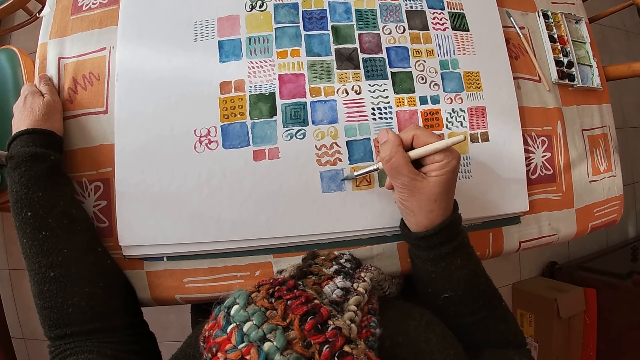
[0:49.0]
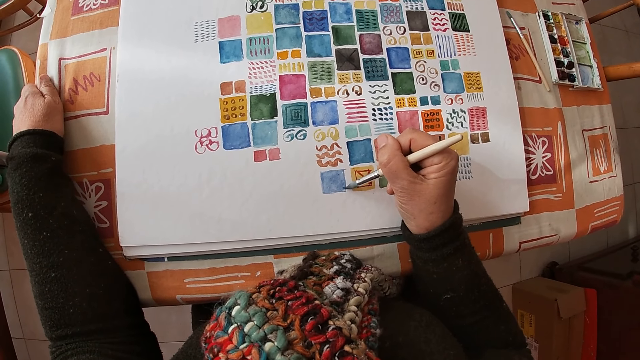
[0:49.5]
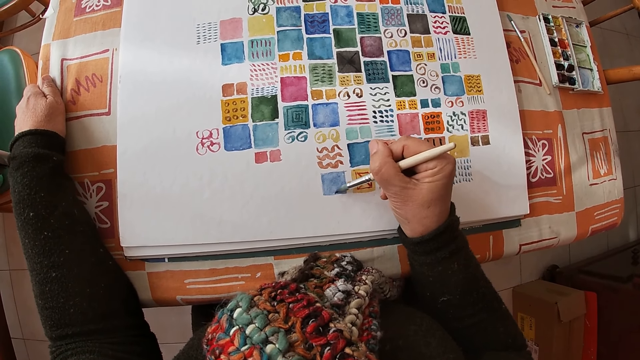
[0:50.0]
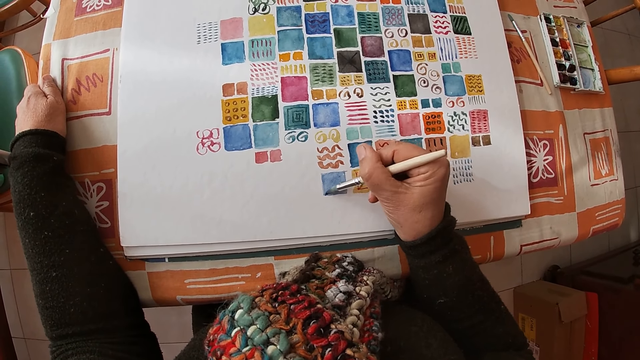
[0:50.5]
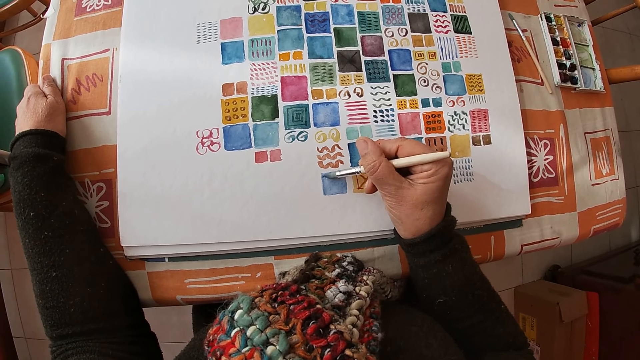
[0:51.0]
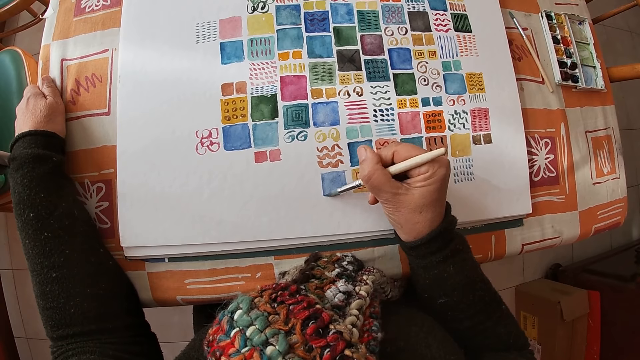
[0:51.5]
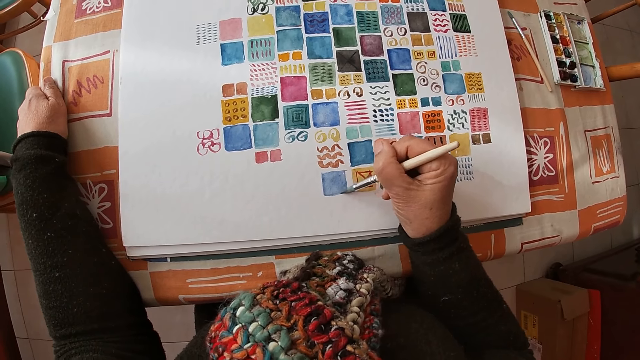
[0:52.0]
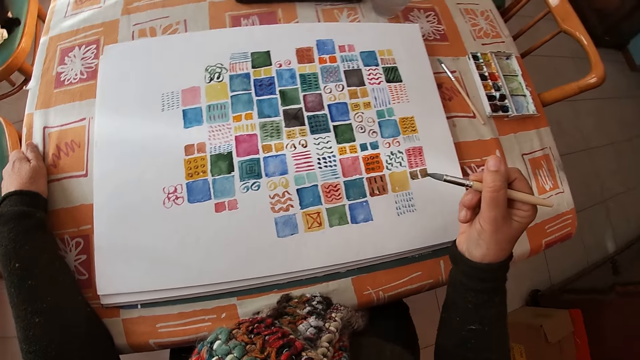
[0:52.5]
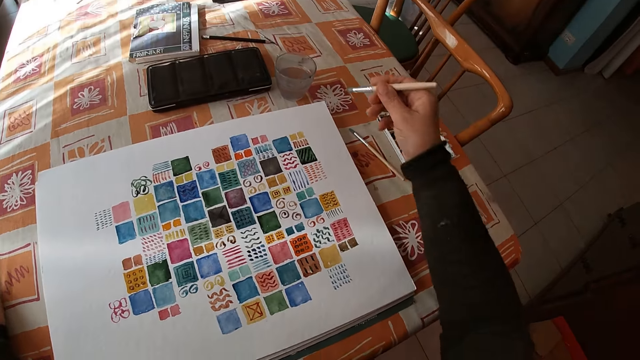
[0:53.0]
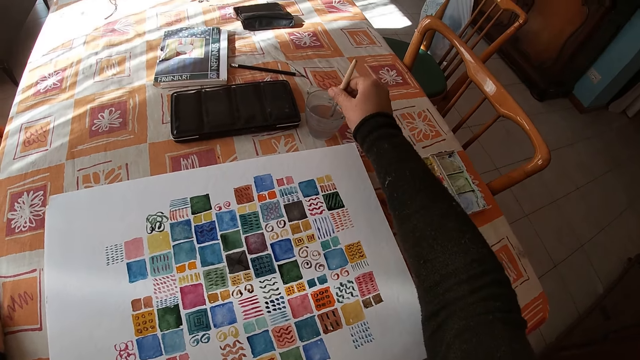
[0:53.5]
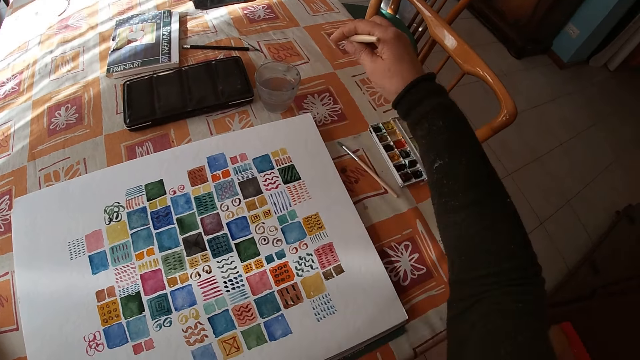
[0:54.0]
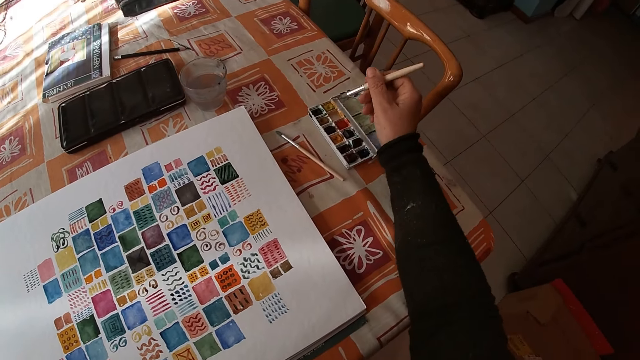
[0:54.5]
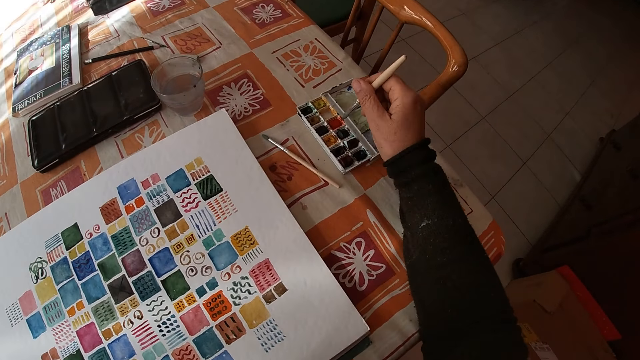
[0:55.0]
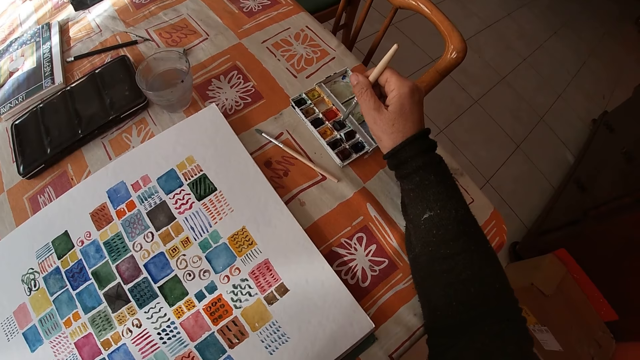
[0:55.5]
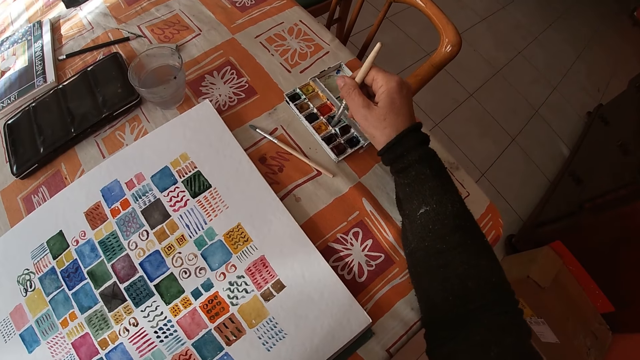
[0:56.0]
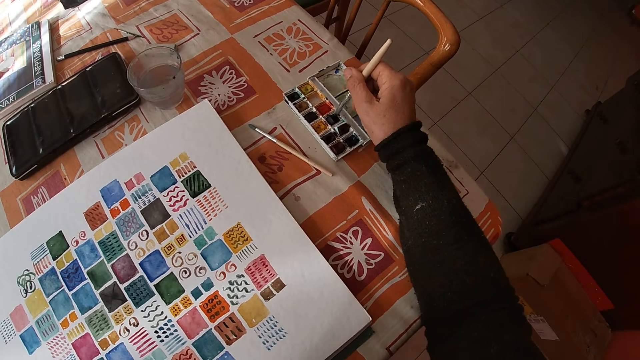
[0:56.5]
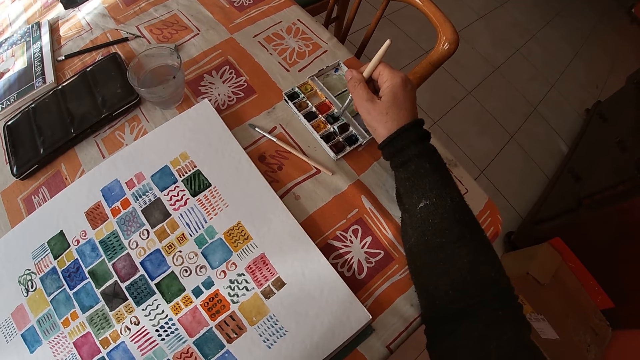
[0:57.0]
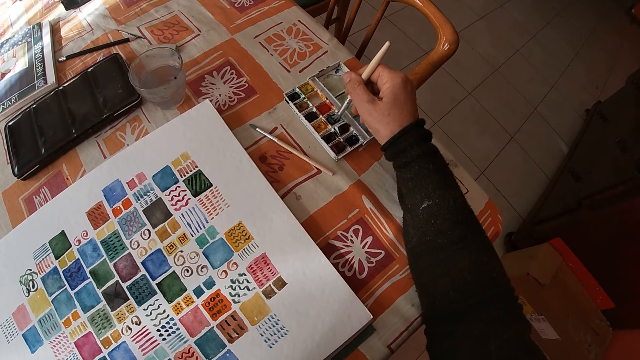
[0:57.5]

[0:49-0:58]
The camera wearer dips the paint brush or paint pen into the cup of water on the dining table with her right hand. She dips the paint pen in the paint. She rubs the paint brush on a paint set on the dining table with her right hand.

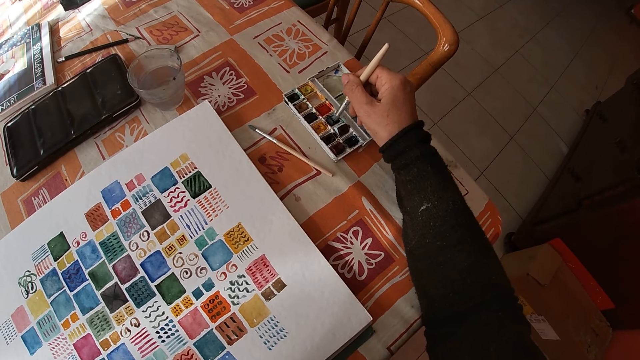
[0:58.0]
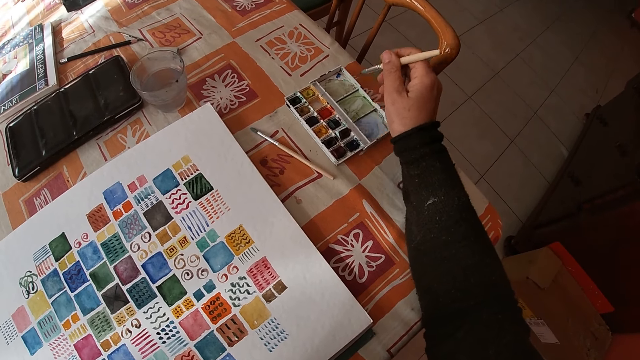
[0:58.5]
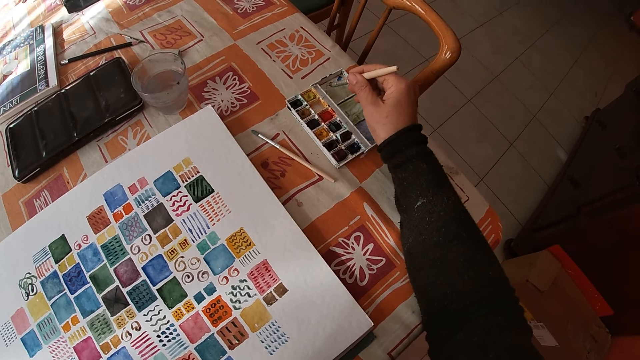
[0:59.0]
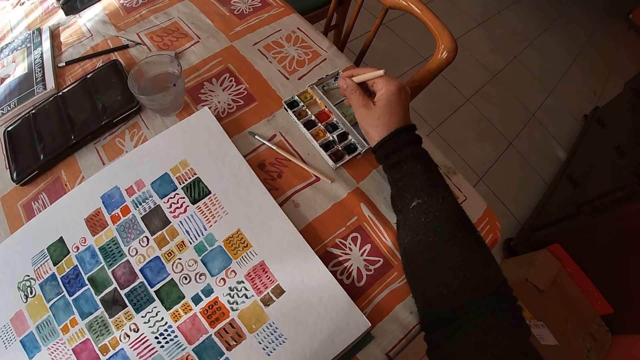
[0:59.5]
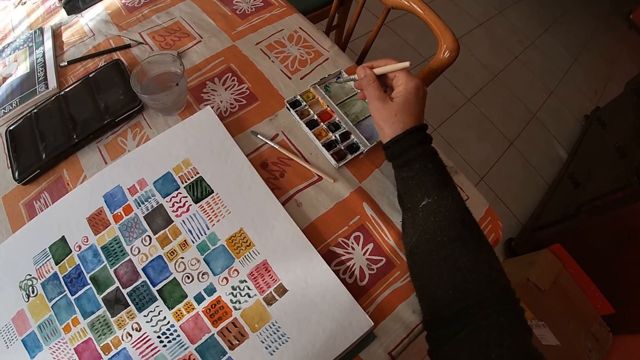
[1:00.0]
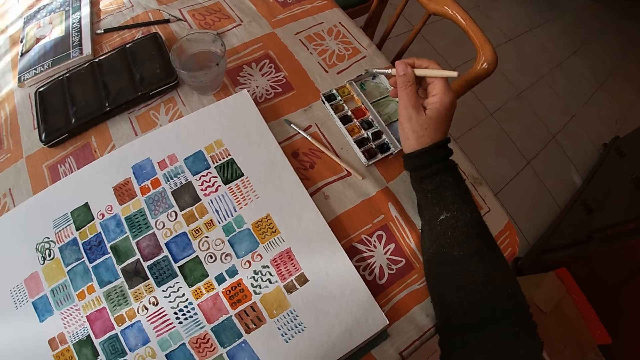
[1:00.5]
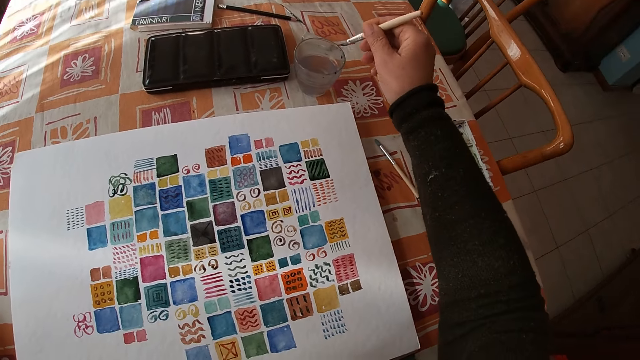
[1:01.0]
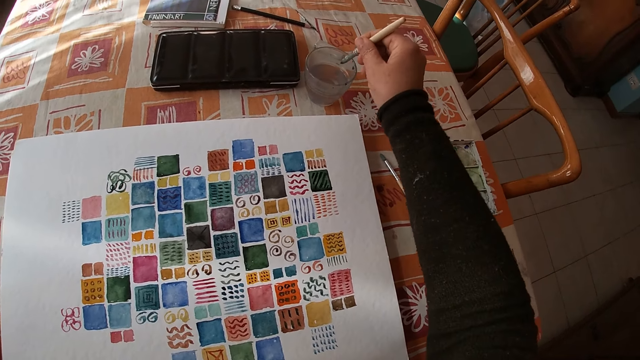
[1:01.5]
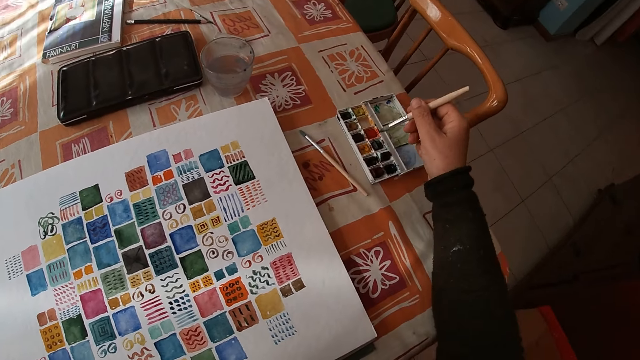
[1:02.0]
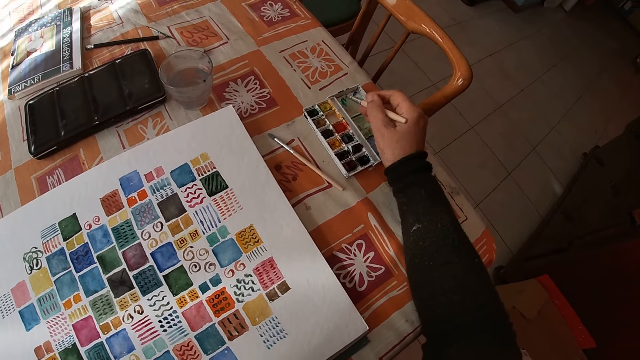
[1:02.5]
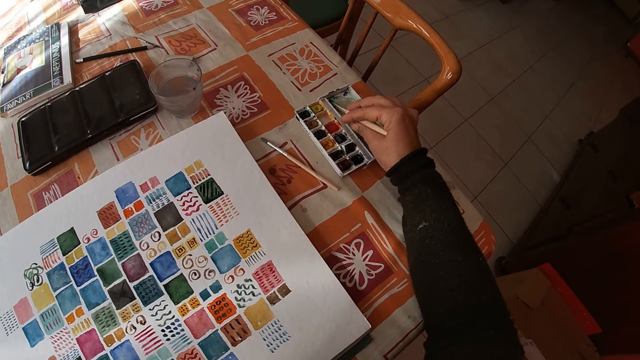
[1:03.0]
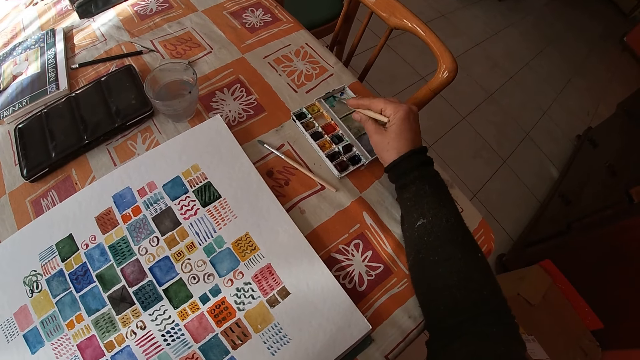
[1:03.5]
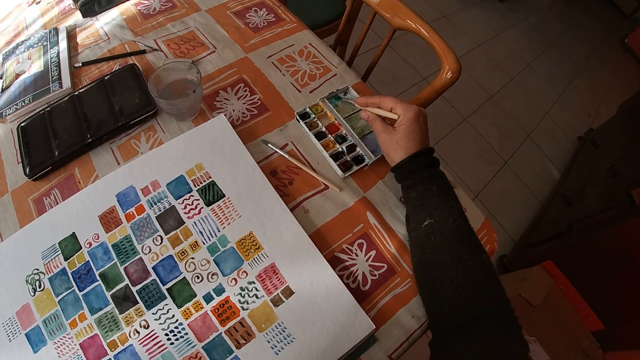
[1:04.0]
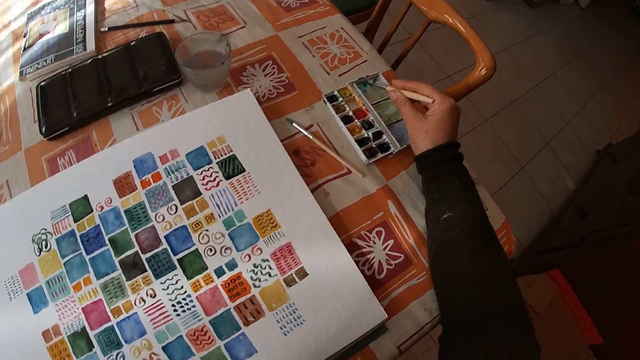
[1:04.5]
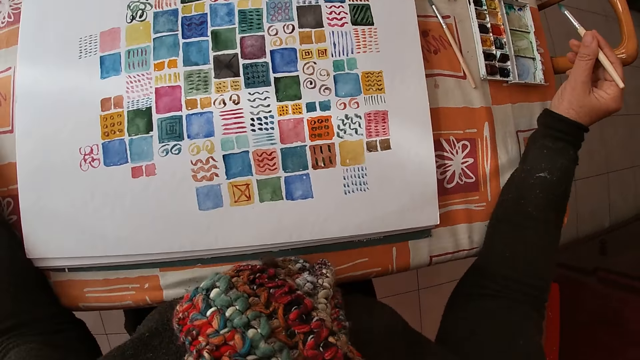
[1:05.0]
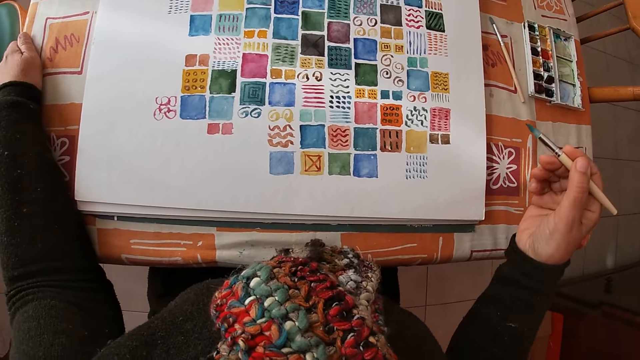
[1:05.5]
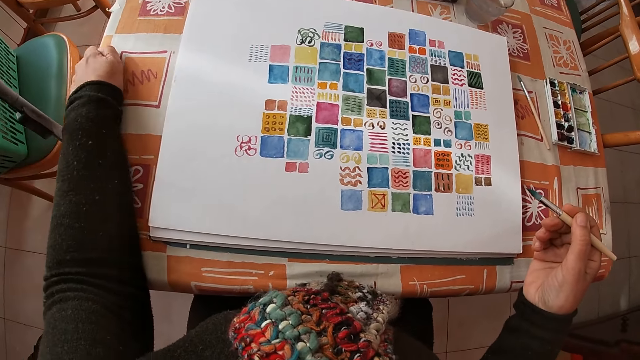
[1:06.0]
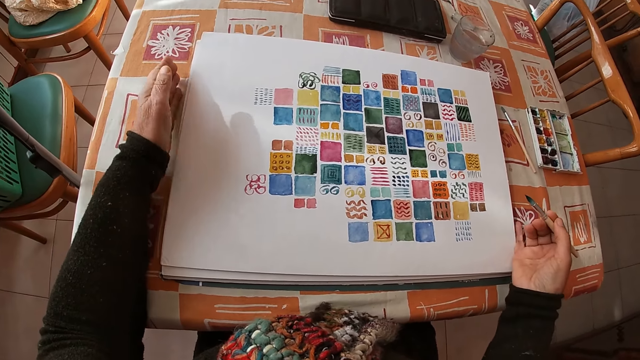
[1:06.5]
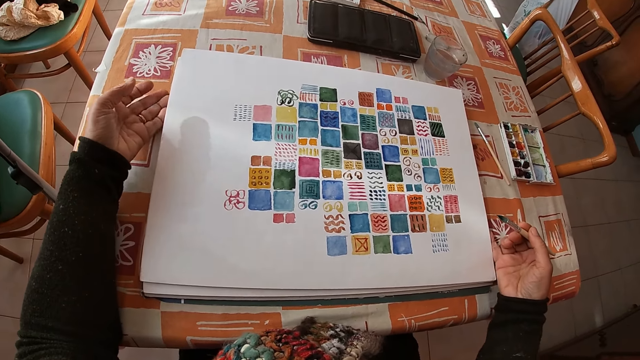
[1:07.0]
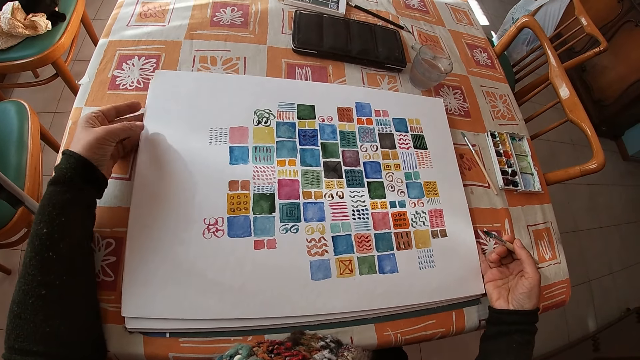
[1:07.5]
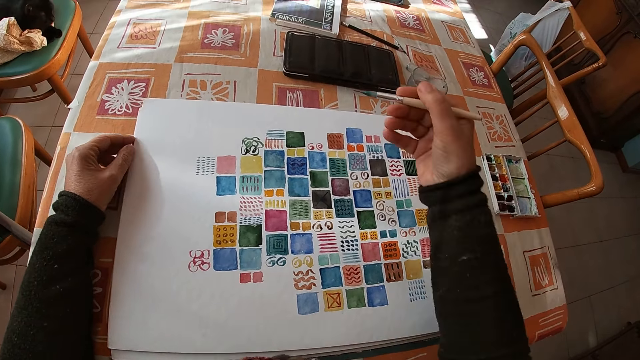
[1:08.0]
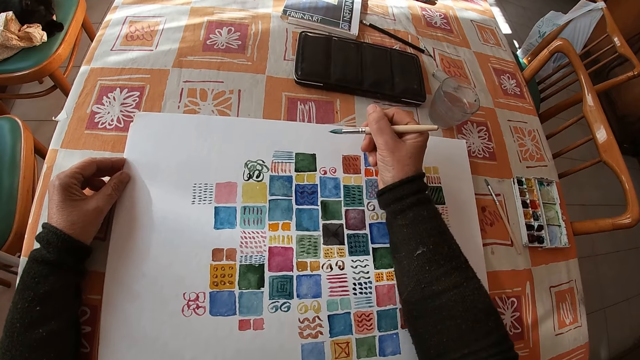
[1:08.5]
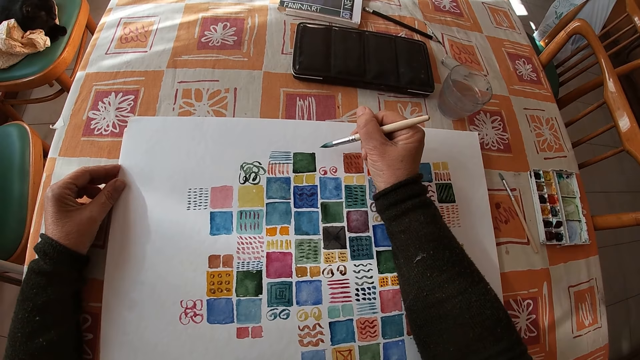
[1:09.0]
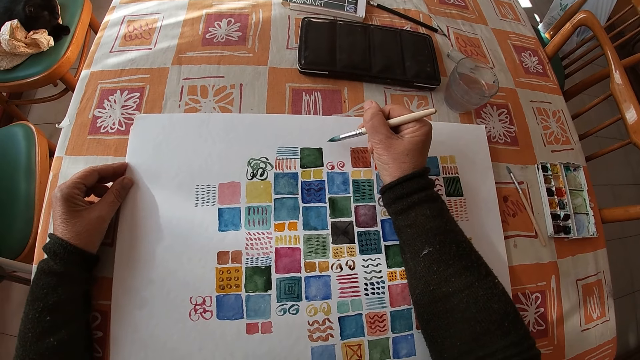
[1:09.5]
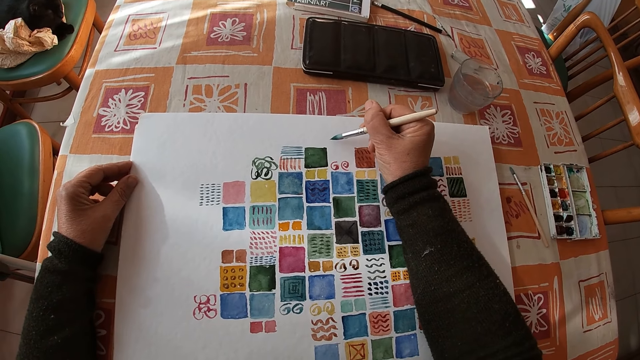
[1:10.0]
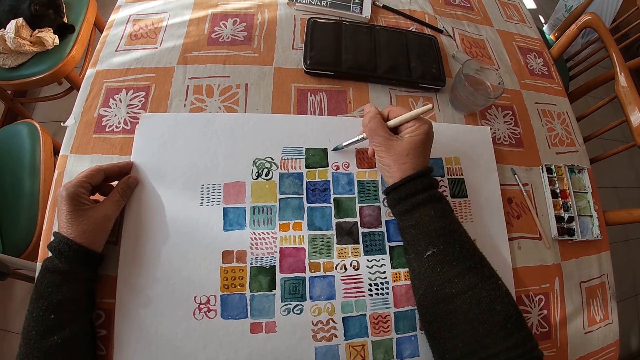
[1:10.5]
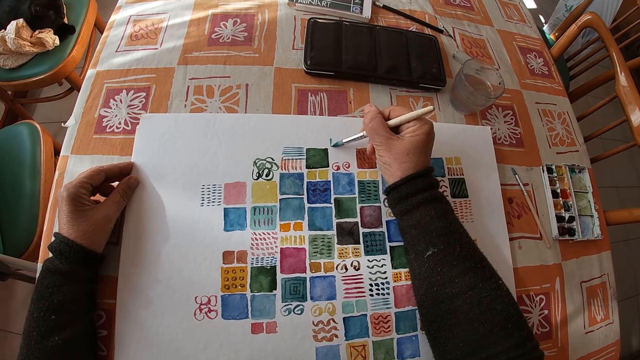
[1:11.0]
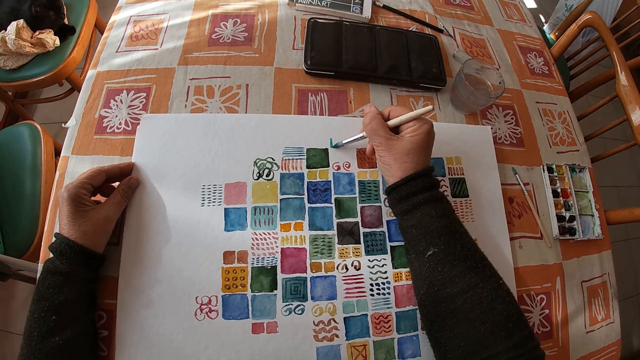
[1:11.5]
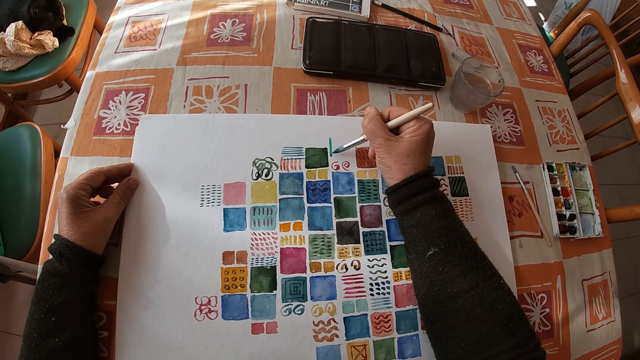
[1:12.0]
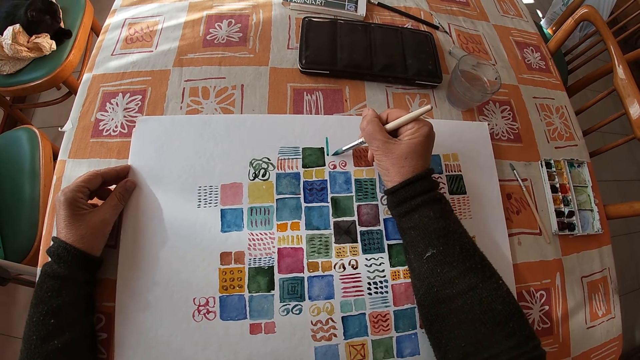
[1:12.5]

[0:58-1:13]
The camera wearer rubs the paint brush on the side of the paint set on the dining table with her right hand. She dips the paint brush or paint pen into the cup of water on the dining table with her right hand. She dips the paint pen in the paint. She rubs the paint brush on the side of the paint set on the dining table with her right hand. She adjusts the canvas sheet on the dining table with both hands. She paints on the canvas sheet on the dining table with her right hand.
